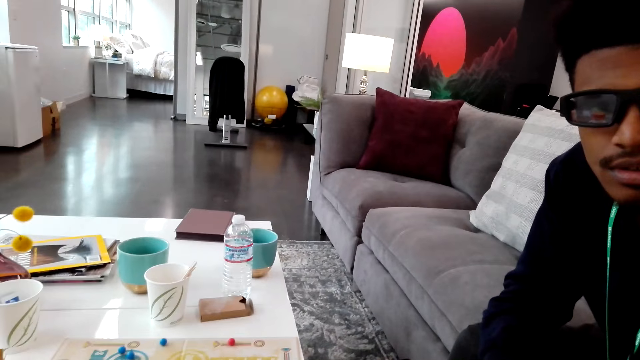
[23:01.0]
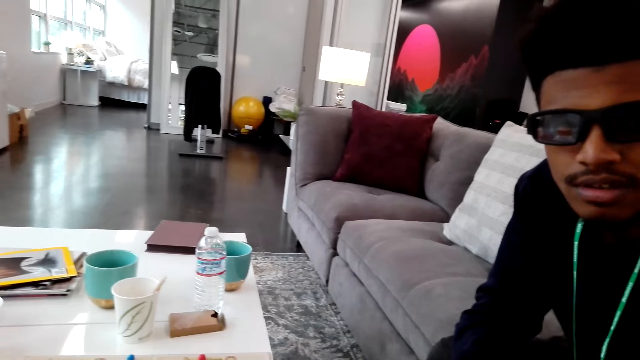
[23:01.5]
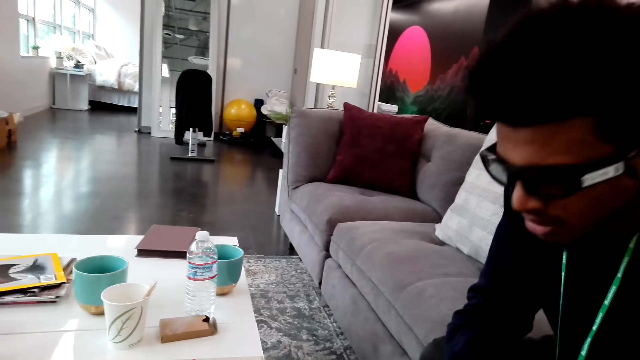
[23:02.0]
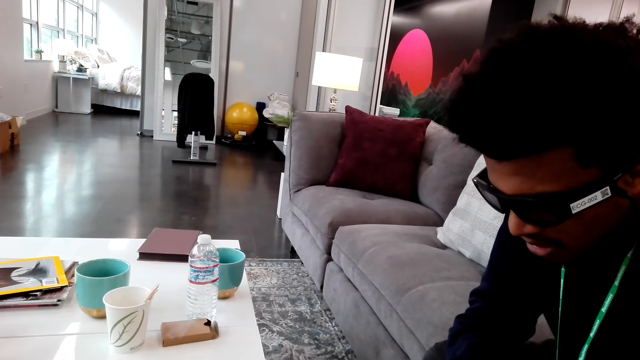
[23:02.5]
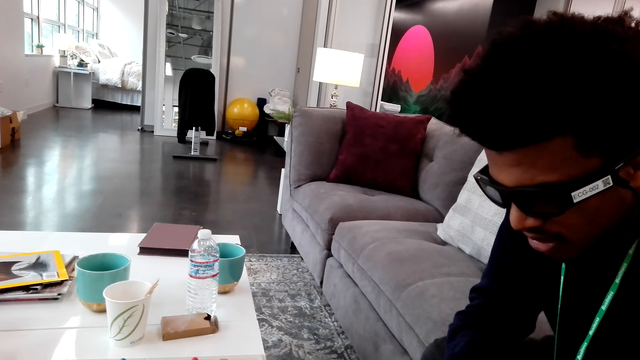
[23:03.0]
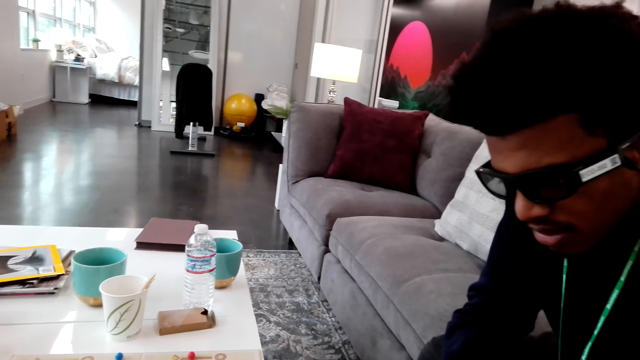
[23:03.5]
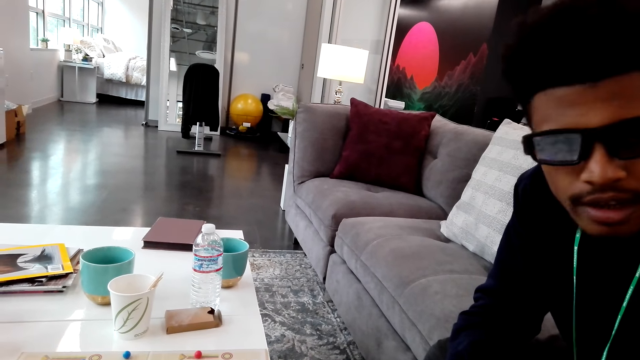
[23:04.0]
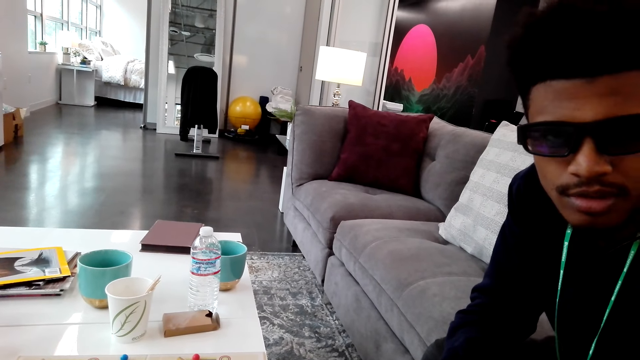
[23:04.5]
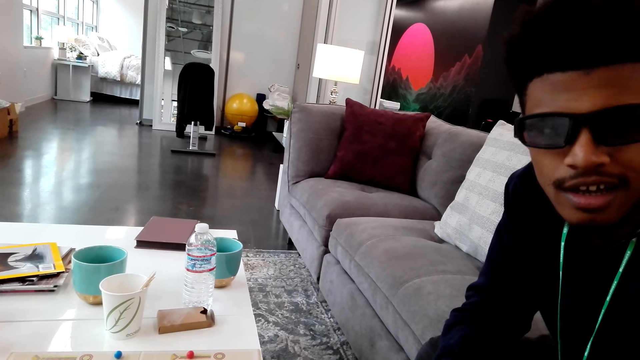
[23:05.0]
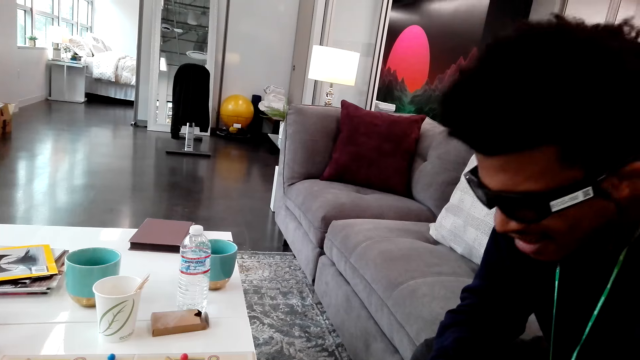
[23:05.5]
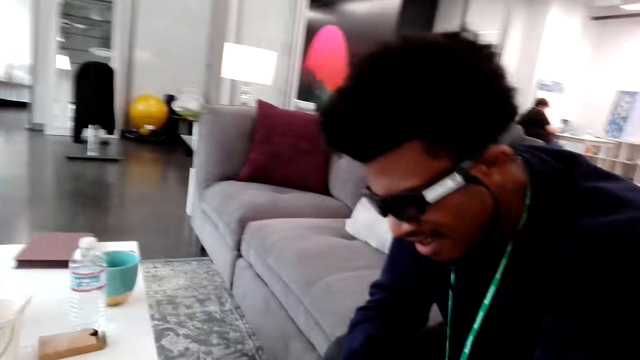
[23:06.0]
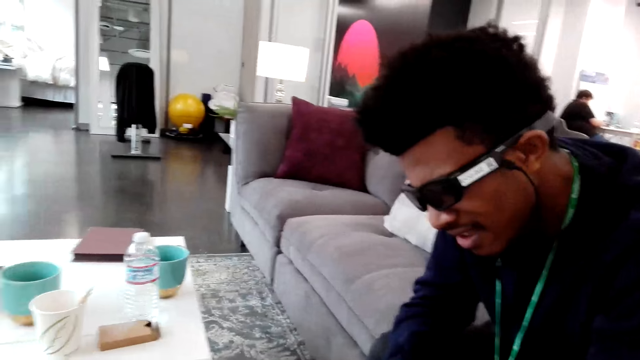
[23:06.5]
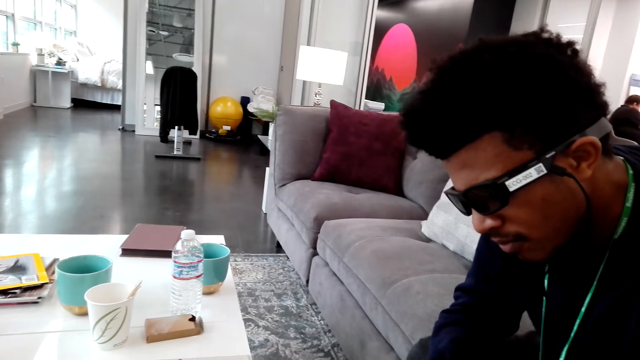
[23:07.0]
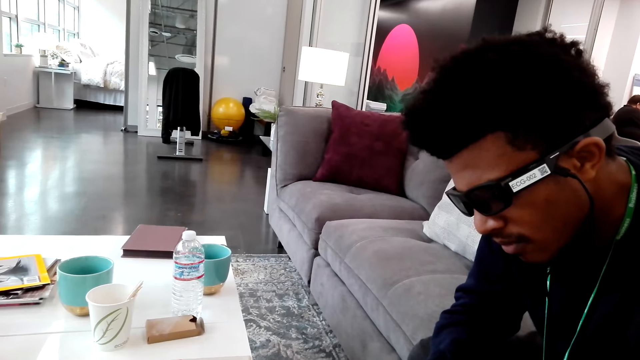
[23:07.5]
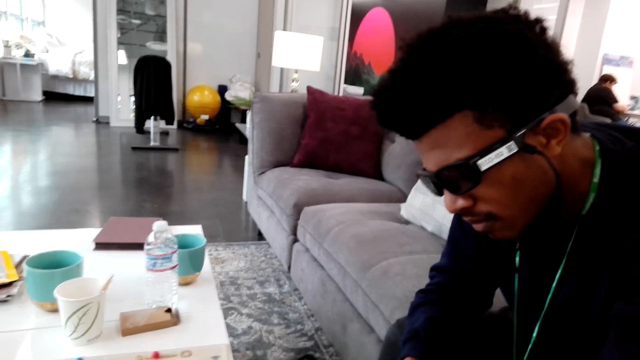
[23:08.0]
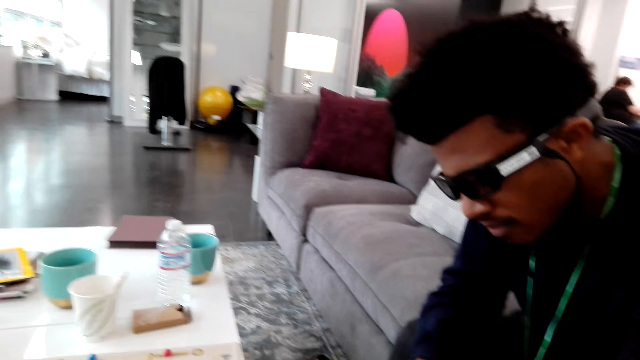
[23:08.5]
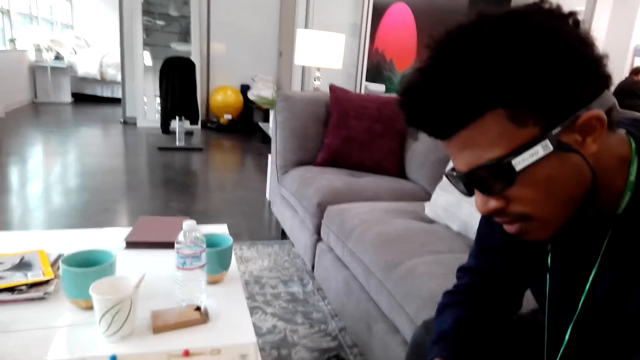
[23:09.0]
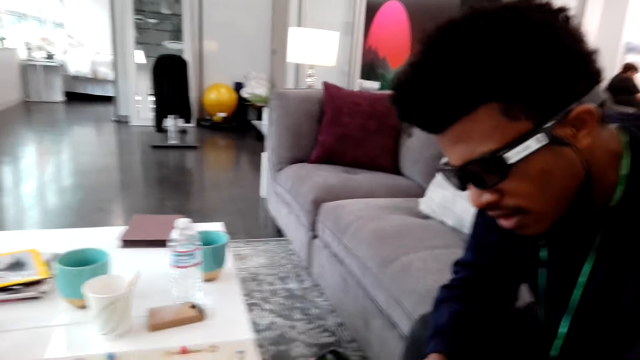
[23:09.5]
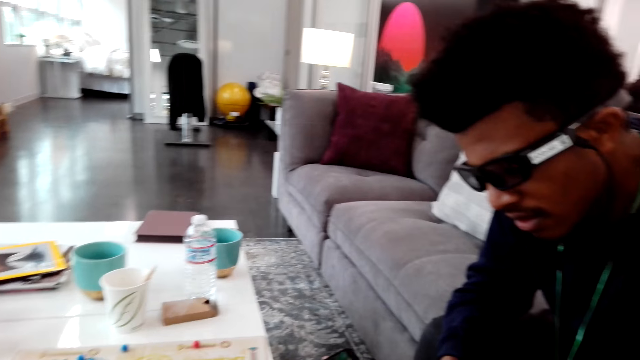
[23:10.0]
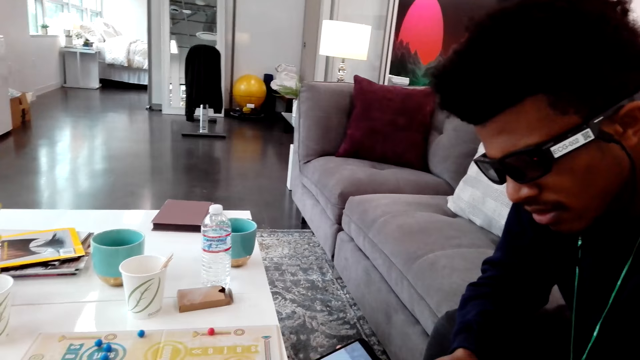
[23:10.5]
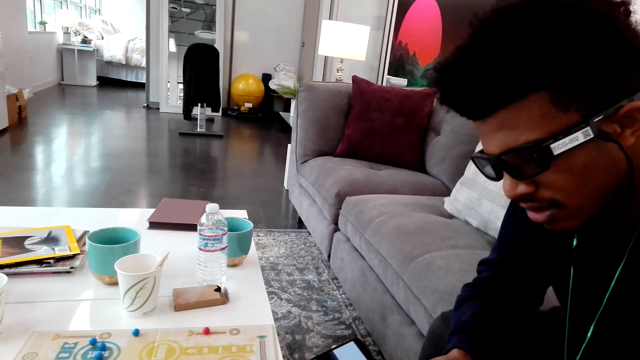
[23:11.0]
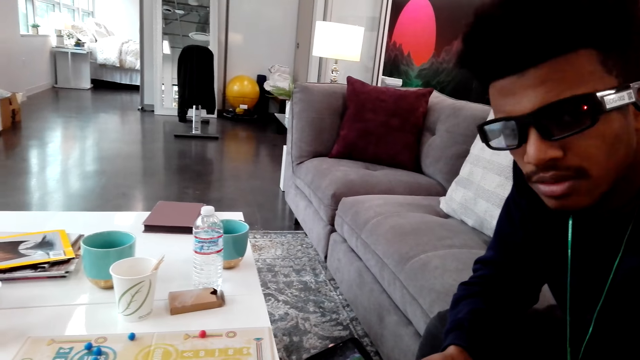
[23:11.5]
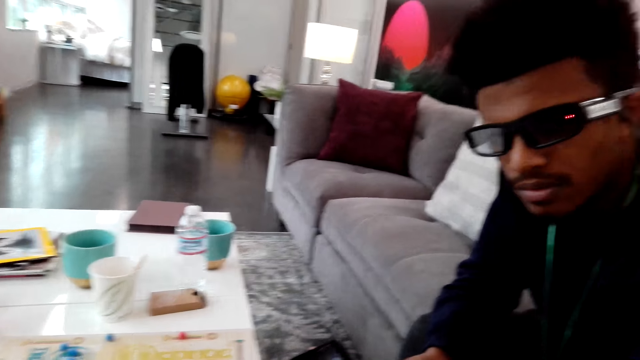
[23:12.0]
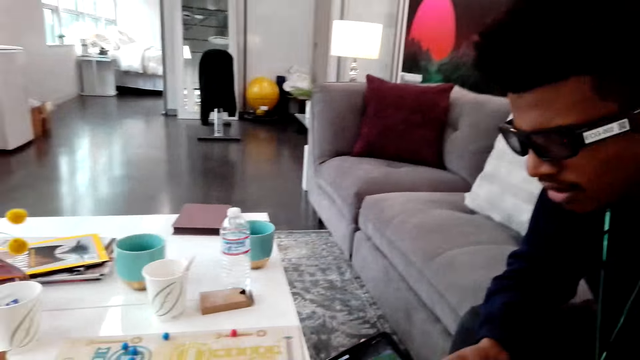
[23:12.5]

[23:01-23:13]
A man looks at a phone. The man talks. The man looks at the phone.

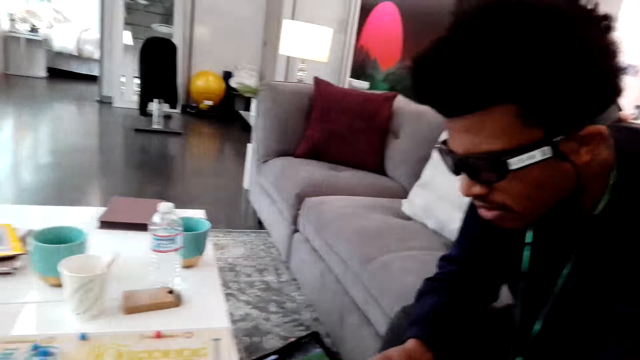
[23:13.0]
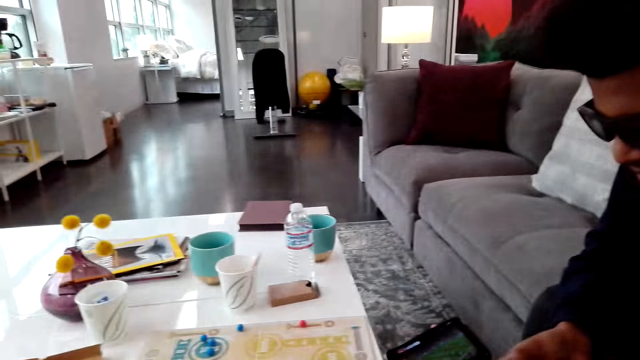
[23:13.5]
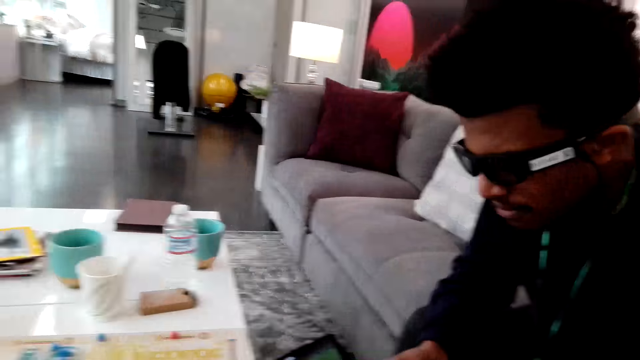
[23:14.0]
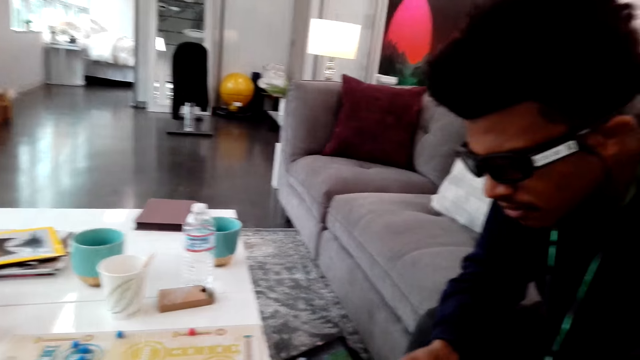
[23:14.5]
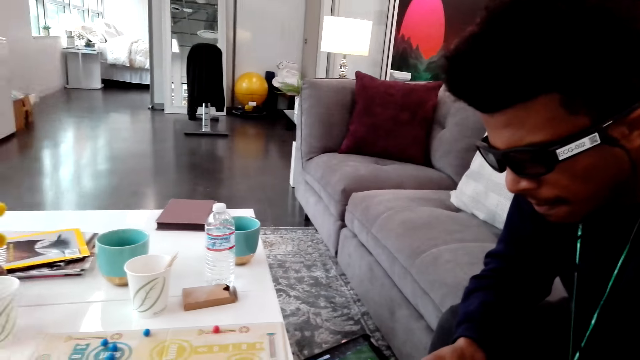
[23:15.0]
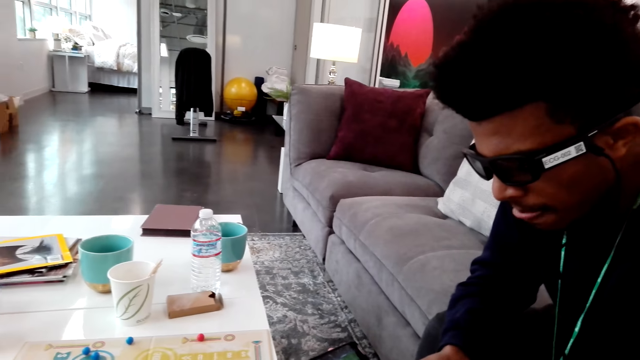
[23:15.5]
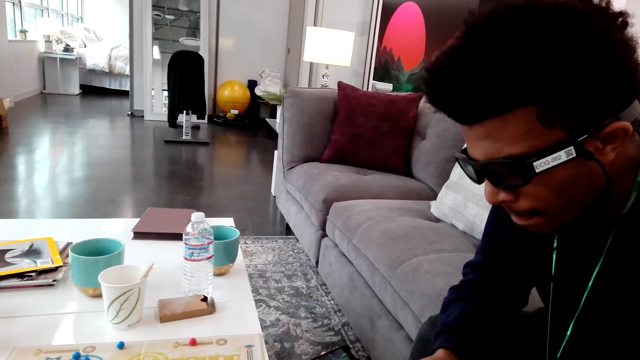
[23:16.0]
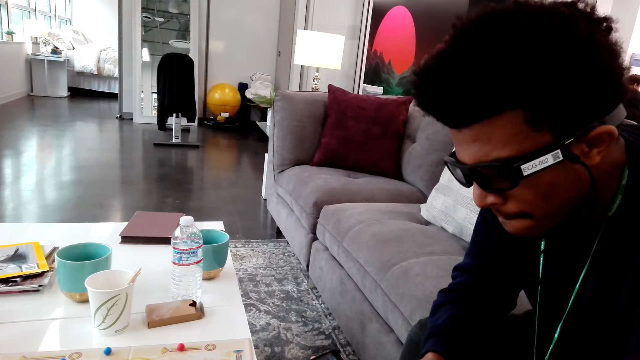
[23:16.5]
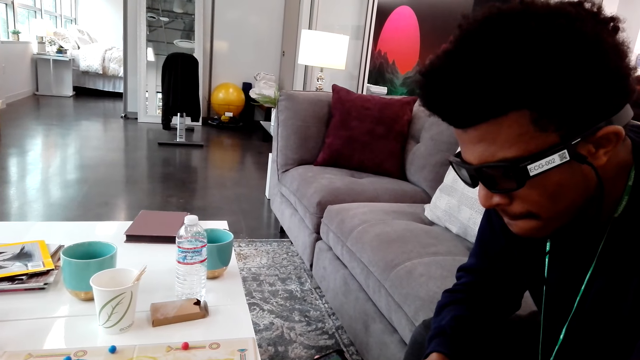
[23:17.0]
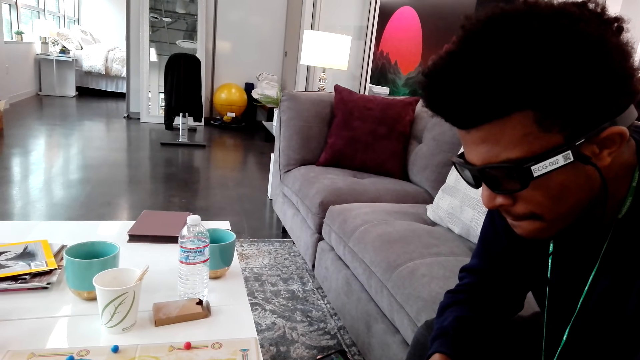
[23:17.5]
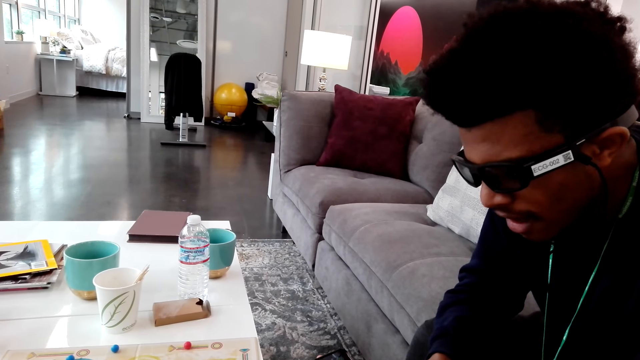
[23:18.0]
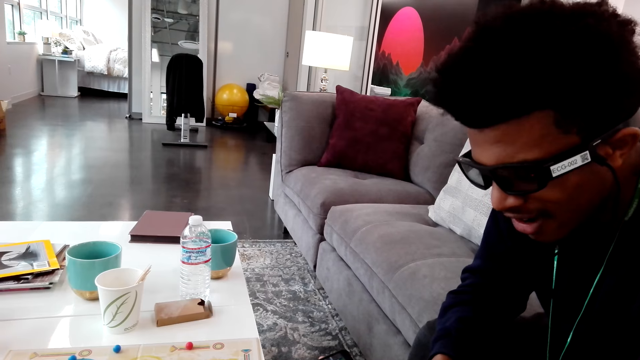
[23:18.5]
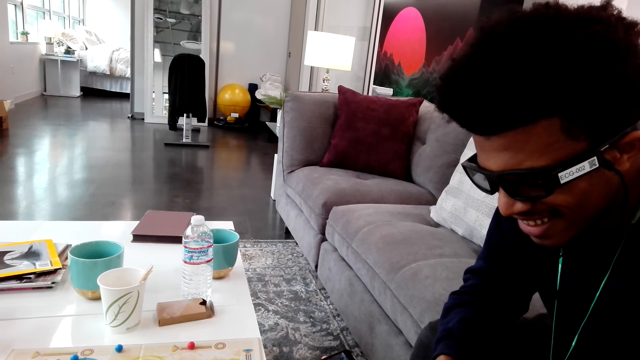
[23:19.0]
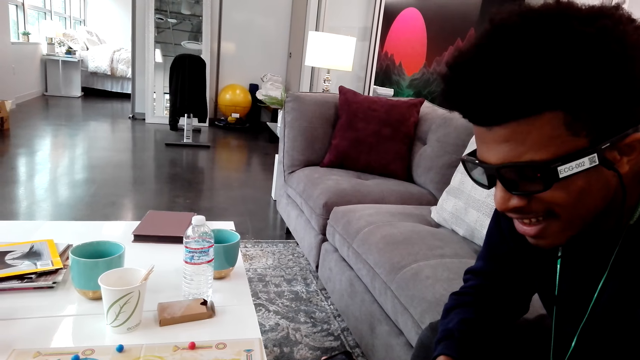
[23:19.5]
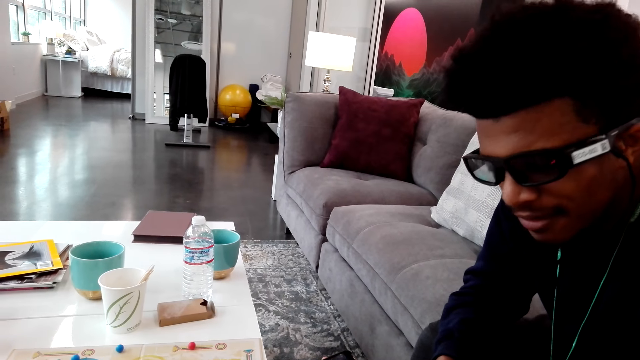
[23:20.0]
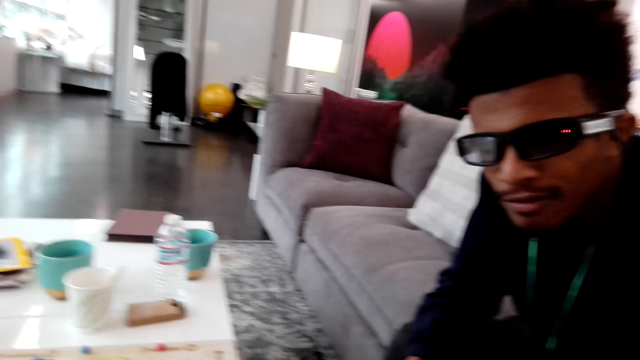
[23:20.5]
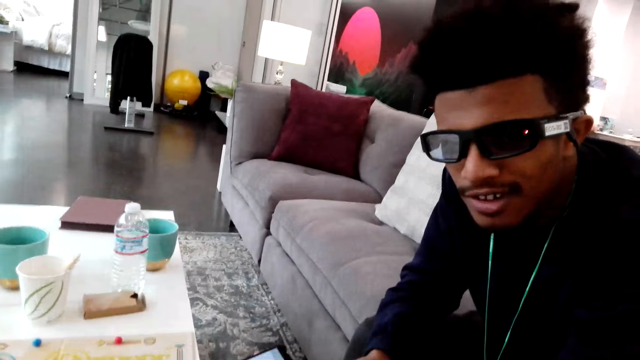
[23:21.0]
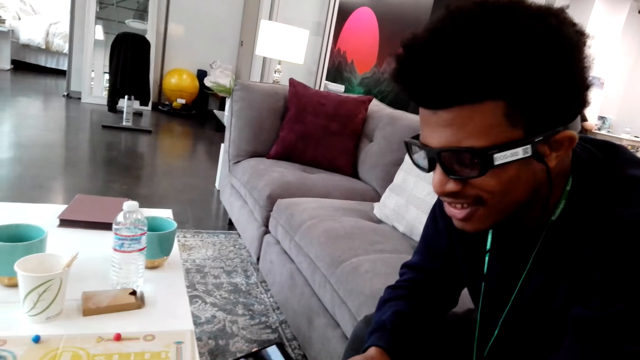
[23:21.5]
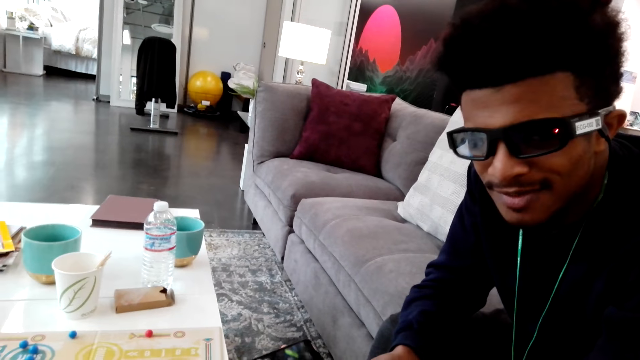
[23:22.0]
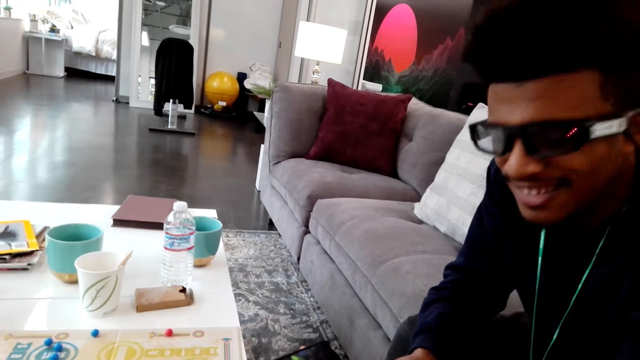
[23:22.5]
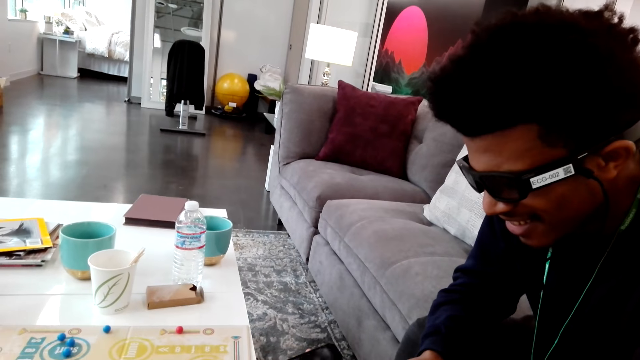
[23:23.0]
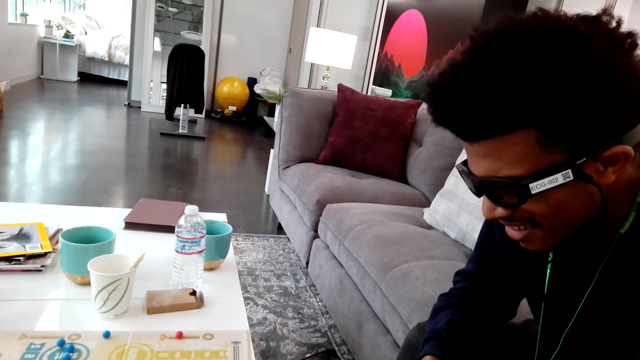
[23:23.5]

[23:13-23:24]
A man talks.
